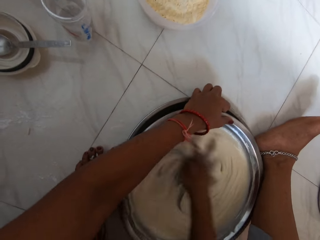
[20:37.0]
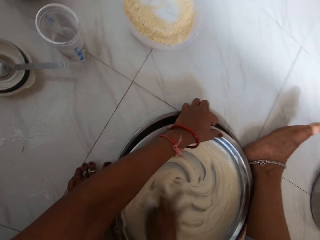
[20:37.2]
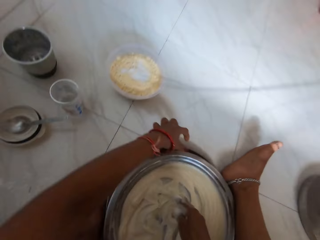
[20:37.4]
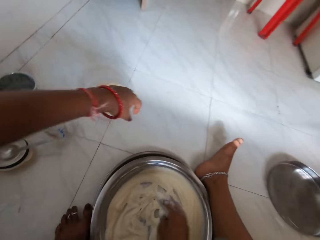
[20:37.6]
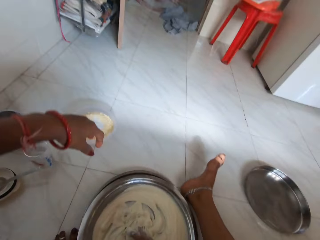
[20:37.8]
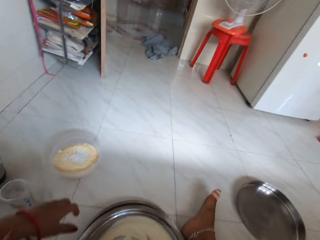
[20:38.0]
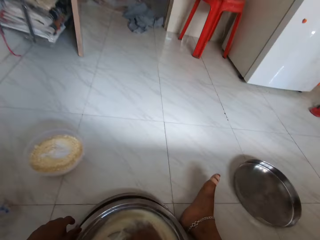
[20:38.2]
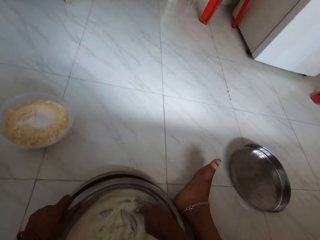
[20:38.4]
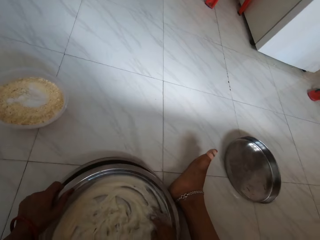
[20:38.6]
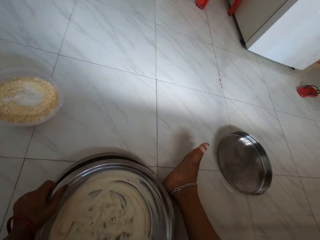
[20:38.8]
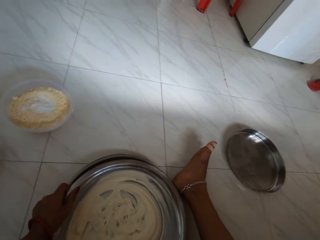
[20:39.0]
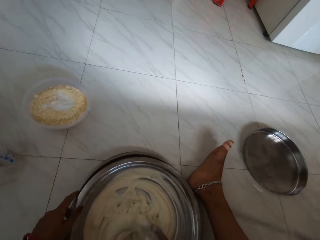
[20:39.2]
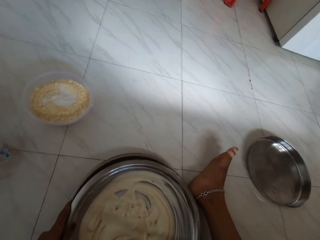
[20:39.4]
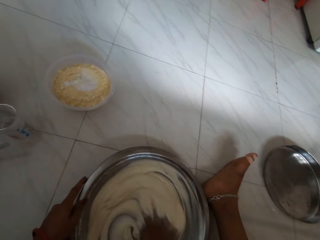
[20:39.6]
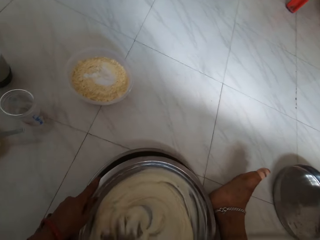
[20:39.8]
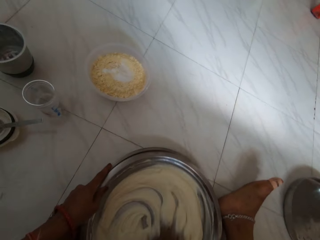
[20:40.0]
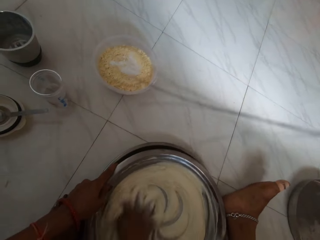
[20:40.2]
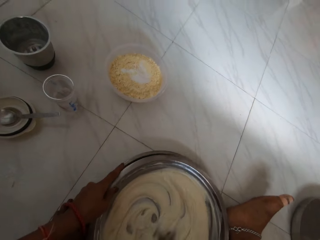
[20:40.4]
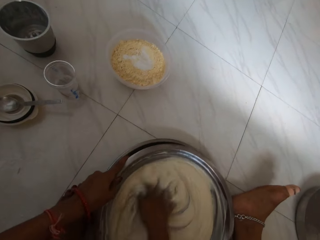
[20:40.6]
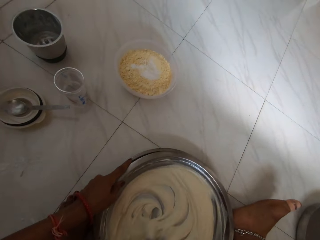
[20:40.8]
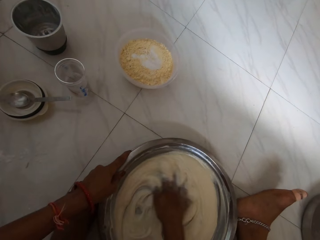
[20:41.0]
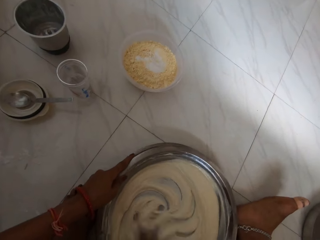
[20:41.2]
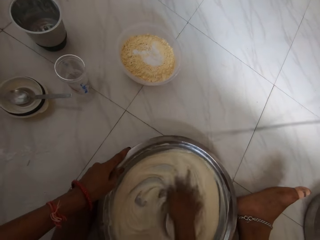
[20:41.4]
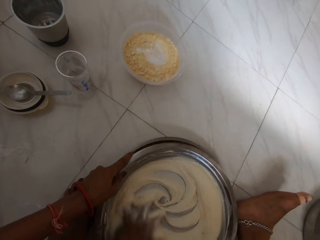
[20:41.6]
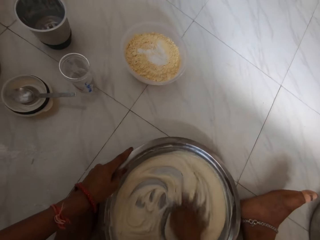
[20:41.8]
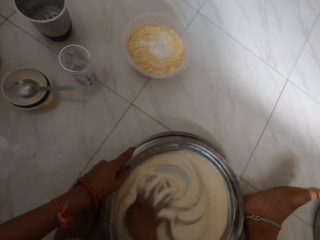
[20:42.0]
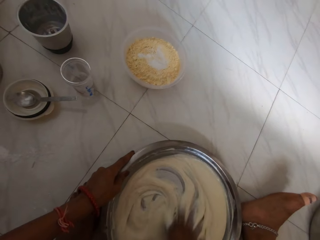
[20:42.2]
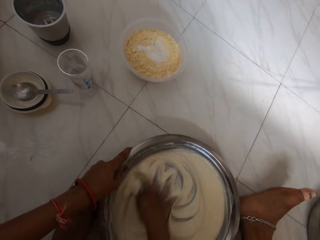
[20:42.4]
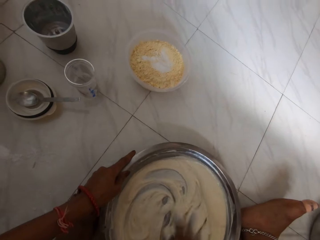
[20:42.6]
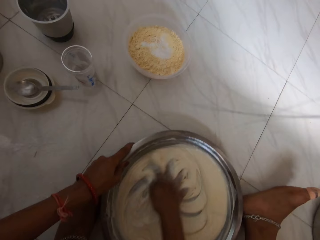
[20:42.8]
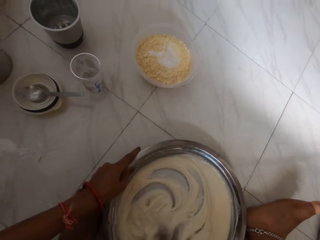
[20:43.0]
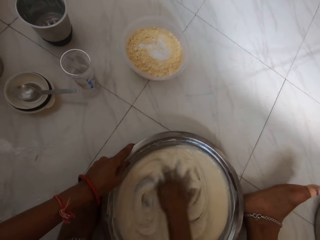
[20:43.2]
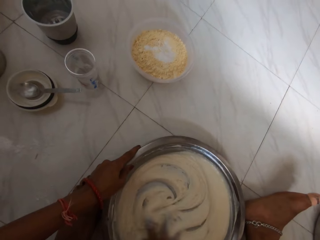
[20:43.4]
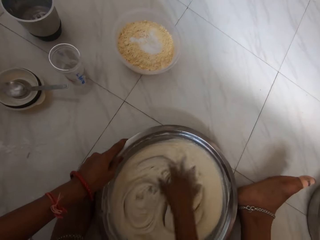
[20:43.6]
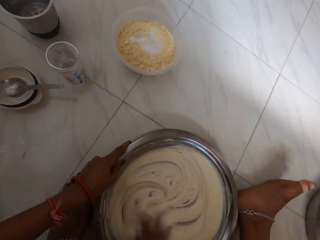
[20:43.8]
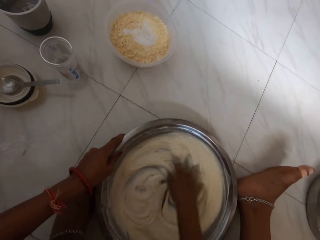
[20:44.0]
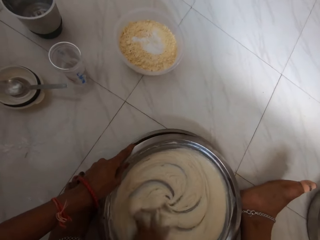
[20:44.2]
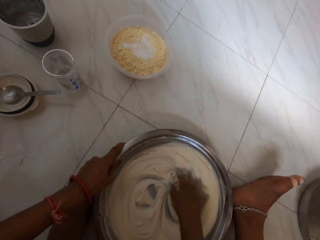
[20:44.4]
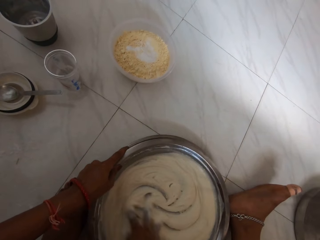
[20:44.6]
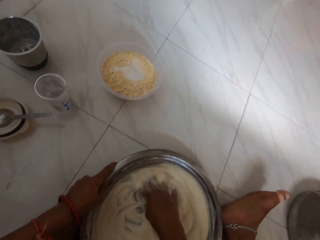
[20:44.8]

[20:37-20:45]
The camera wearer withdraws the hand from the mixing tray. She holds the bowl on the floor with her left hand. She mixes some dough.

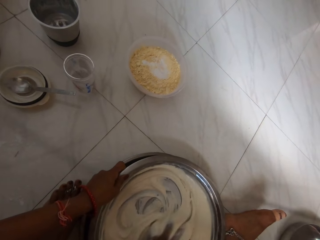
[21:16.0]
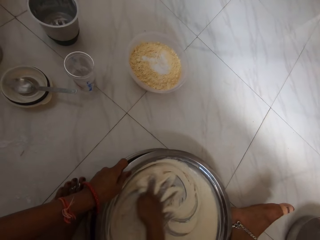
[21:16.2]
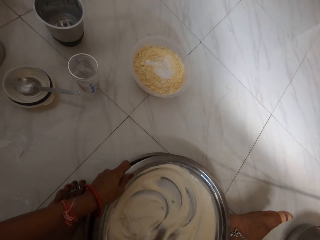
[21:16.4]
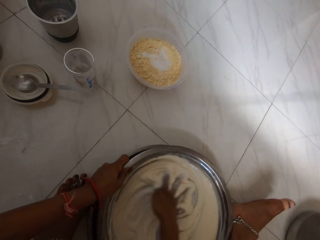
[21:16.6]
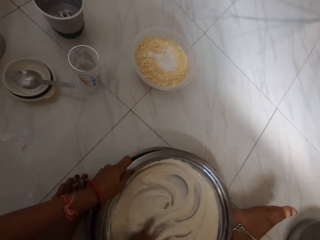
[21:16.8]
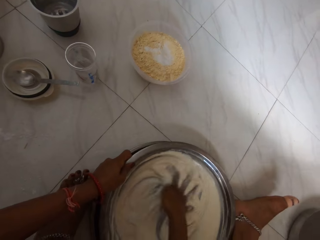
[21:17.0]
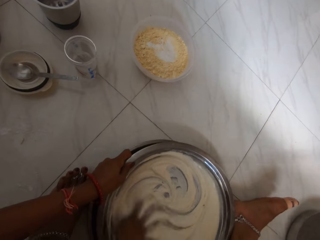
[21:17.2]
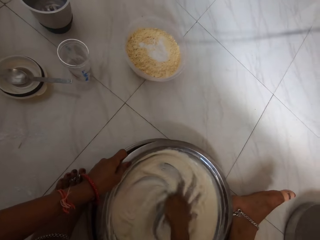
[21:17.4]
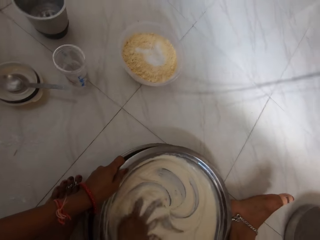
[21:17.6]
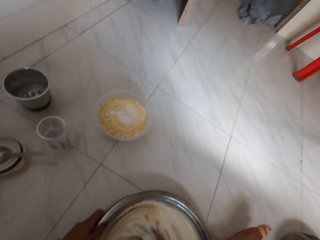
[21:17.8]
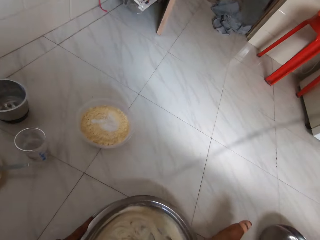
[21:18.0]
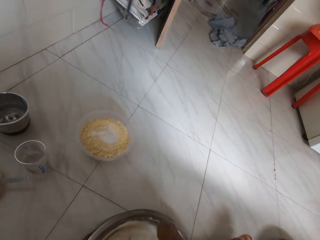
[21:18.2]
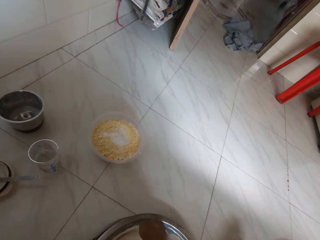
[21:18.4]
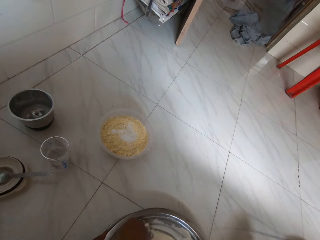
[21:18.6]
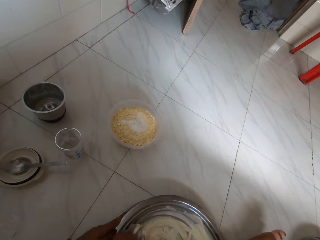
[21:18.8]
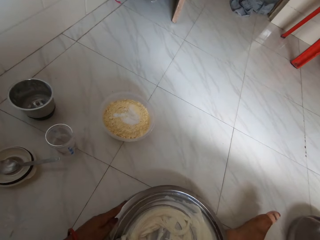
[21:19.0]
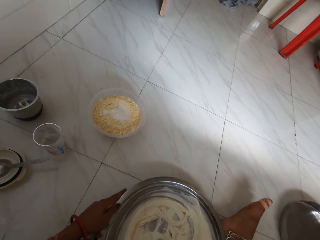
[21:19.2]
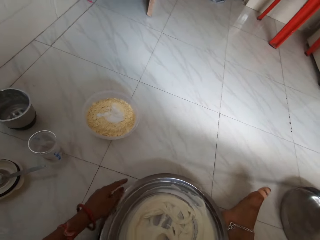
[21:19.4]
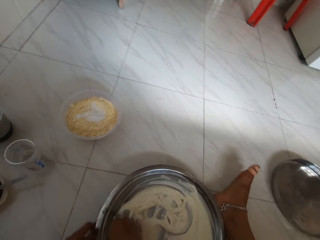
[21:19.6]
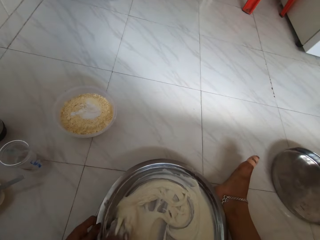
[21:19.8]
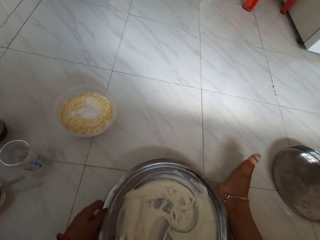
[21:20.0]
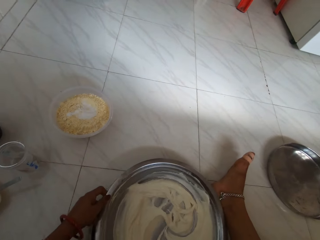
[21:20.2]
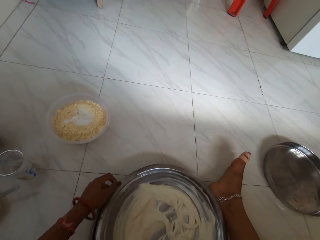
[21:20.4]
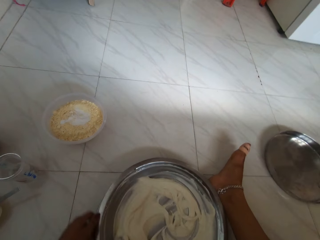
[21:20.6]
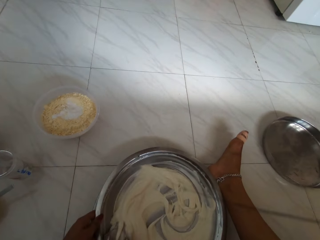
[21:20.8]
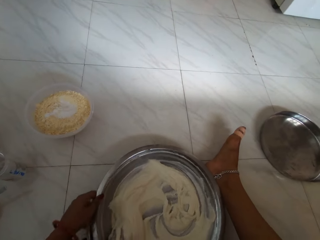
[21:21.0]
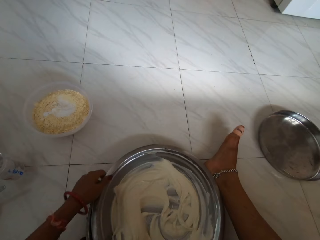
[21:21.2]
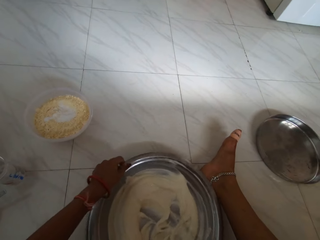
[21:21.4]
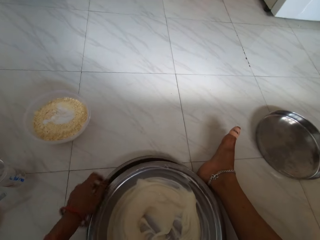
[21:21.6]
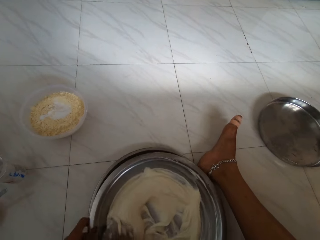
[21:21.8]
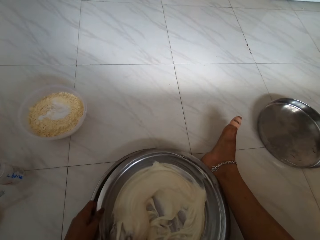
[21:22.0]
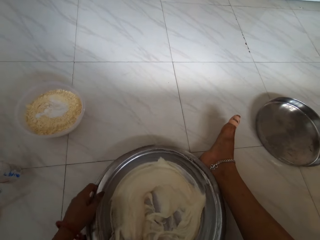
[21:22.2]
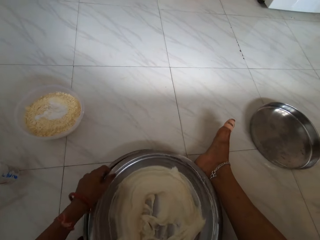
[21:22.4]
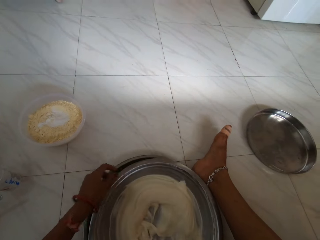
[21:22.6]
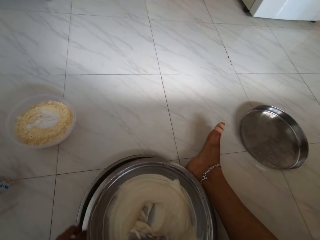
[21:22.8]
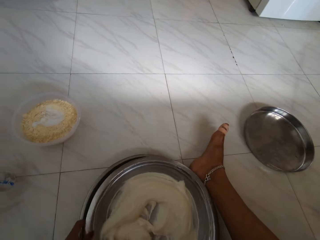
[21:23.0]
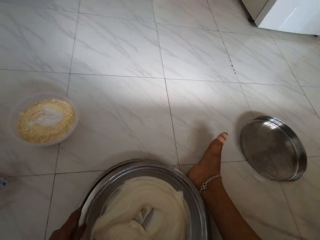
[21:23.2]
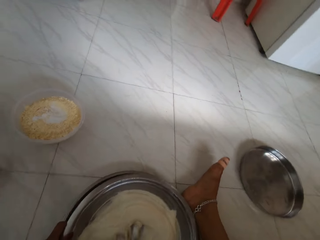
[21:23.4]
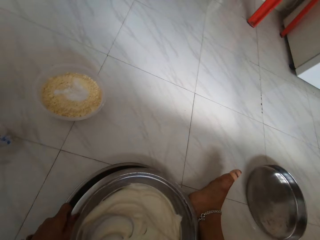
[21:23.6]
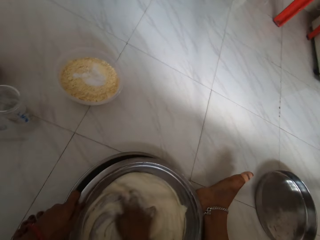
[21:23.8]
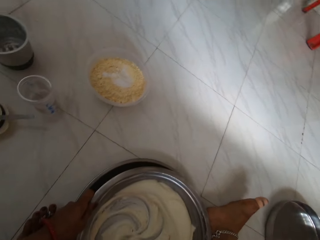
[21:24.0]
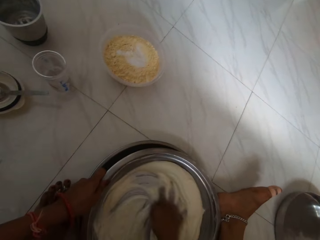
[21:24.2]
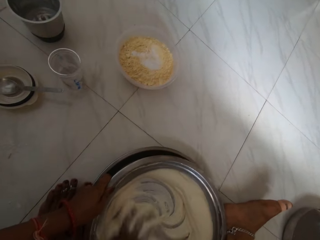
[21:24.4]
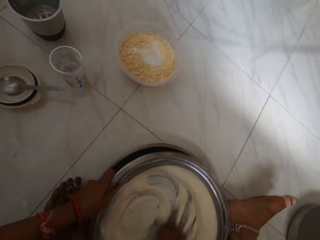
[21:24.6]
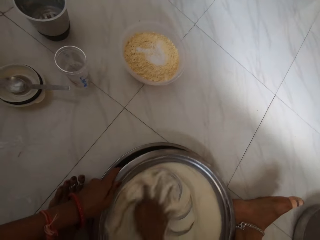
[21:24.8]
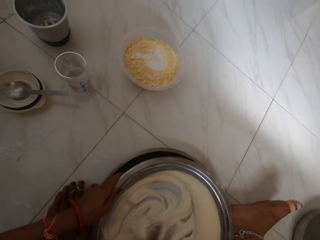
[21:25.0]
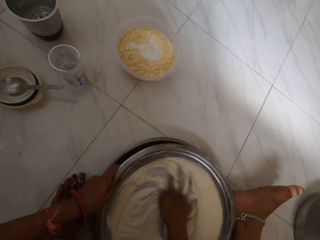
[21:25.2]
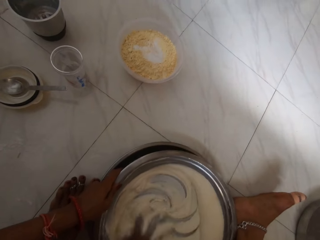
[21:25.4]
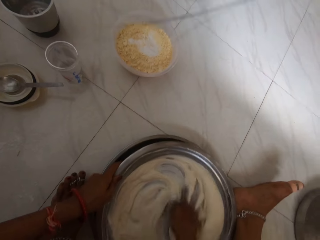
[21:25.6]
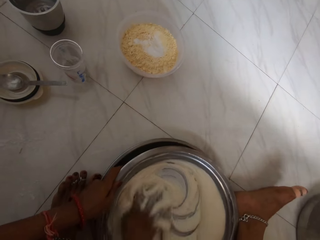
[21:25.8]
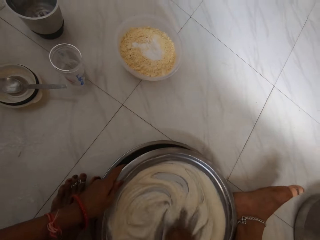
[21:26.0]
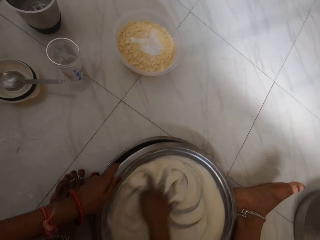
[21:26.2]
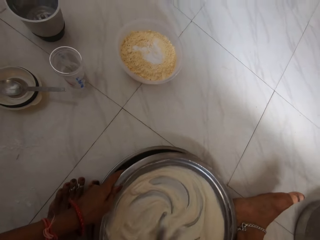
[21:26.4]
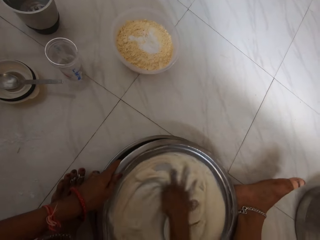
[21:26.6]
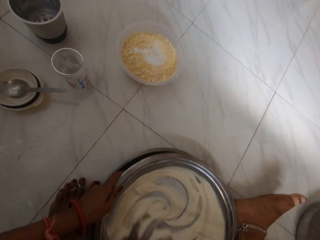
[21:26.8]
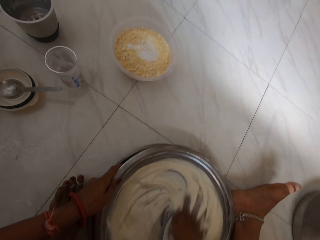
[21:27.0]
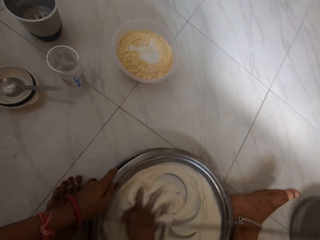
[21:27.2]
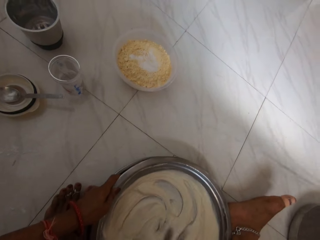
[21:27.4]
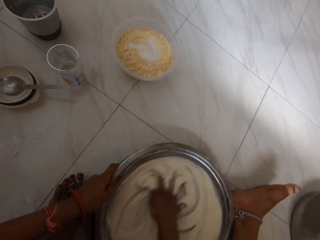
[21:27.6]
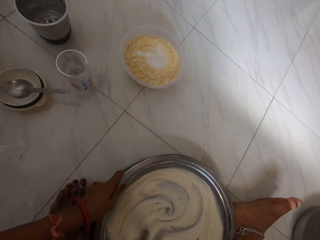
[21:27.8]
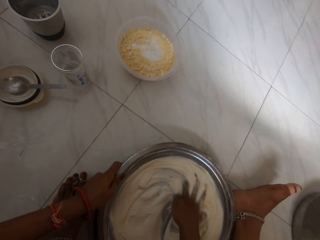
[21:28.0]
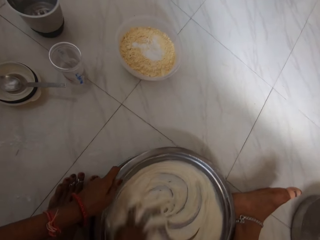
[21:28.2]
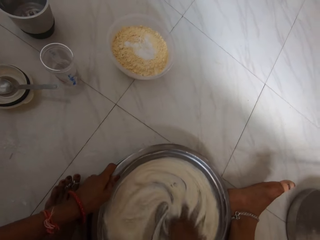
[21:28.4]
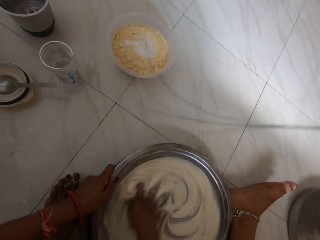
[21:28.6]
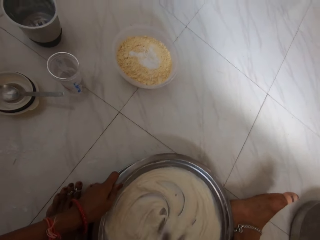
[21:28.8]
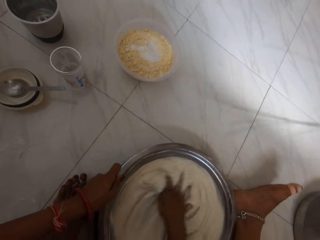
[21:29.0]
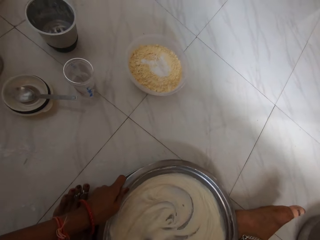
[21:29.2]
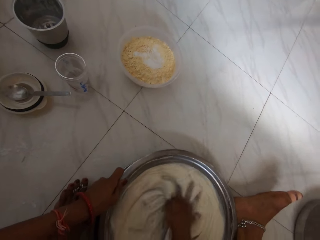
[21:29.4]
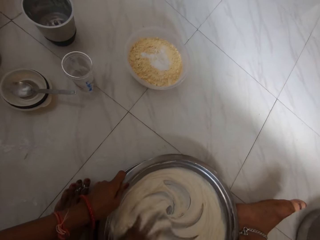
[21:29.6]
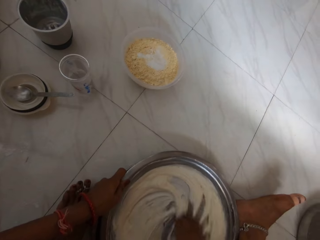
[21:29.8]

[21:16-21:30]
The camera wearer stares in the room. She adjusts the mixing tray. She turns the bowl on the floor with her left hand. She mixes some dough.
